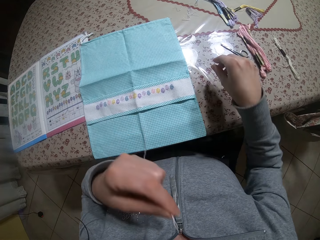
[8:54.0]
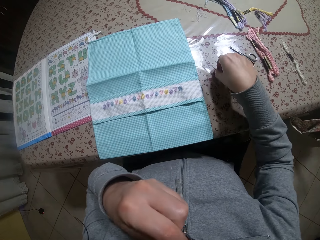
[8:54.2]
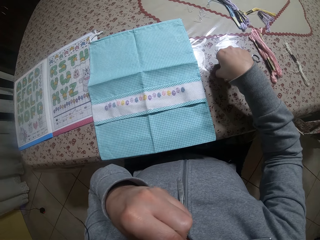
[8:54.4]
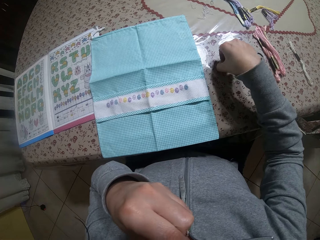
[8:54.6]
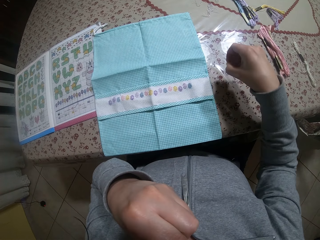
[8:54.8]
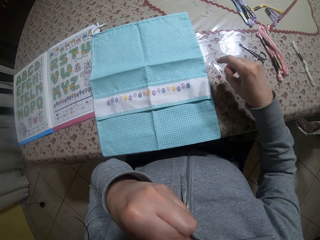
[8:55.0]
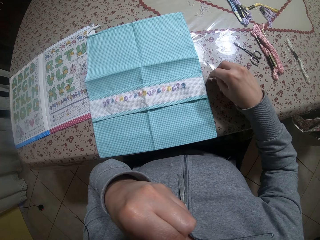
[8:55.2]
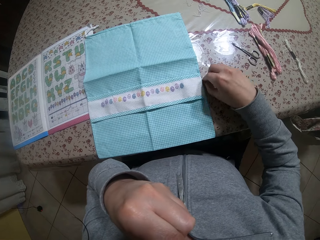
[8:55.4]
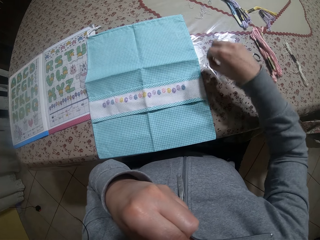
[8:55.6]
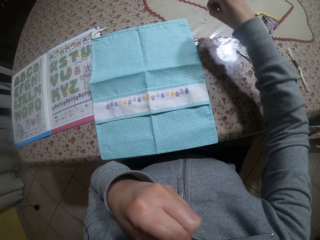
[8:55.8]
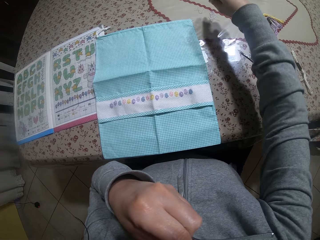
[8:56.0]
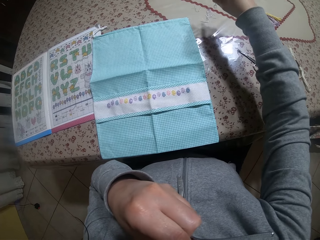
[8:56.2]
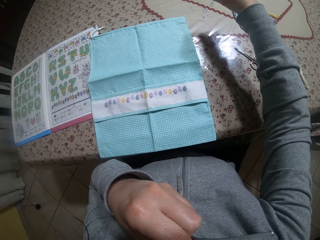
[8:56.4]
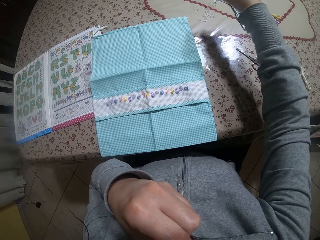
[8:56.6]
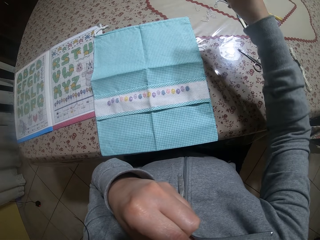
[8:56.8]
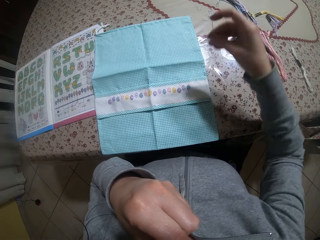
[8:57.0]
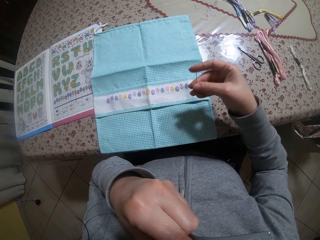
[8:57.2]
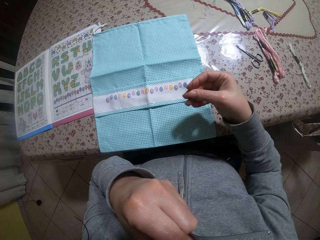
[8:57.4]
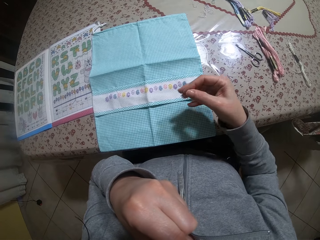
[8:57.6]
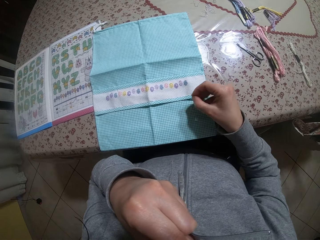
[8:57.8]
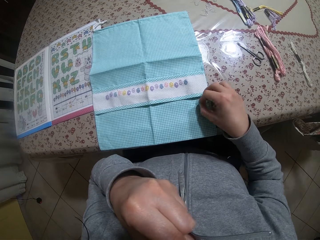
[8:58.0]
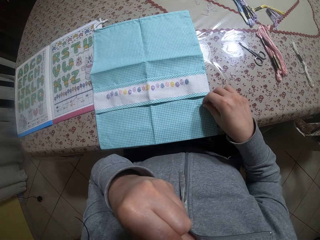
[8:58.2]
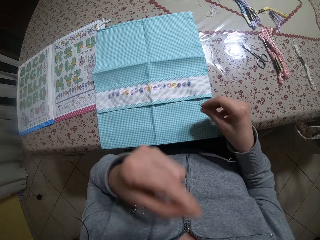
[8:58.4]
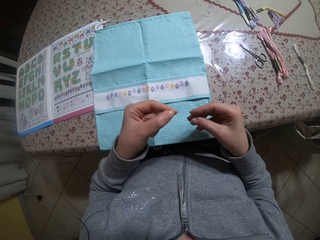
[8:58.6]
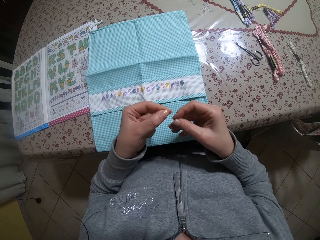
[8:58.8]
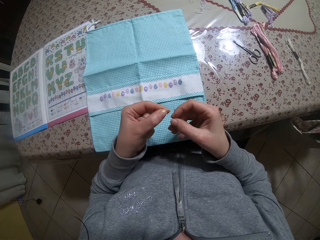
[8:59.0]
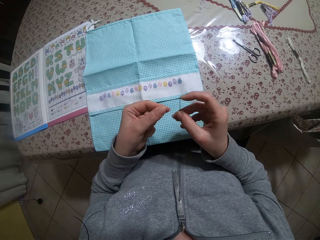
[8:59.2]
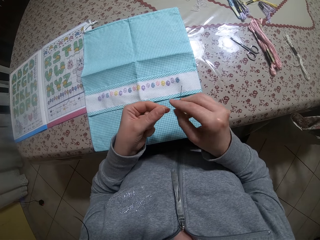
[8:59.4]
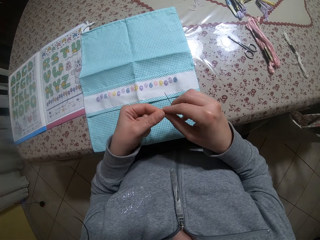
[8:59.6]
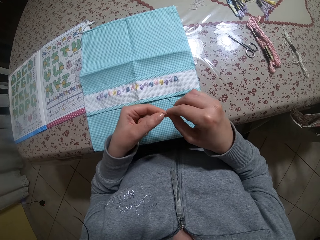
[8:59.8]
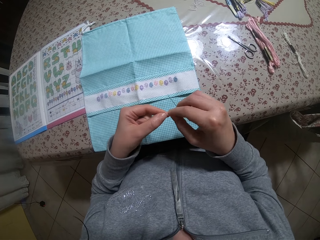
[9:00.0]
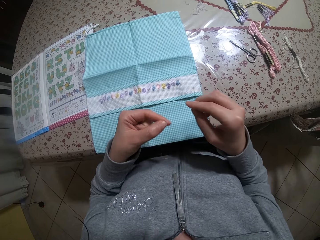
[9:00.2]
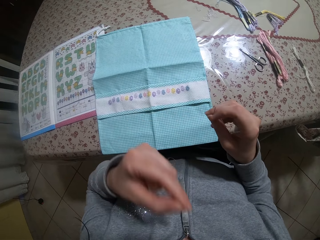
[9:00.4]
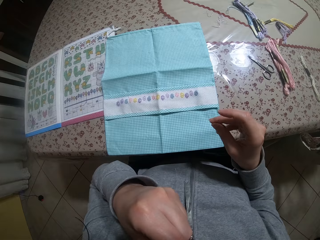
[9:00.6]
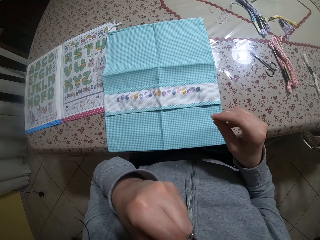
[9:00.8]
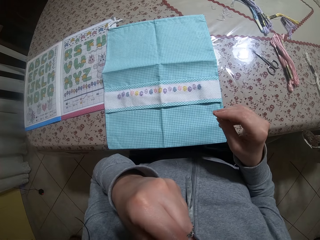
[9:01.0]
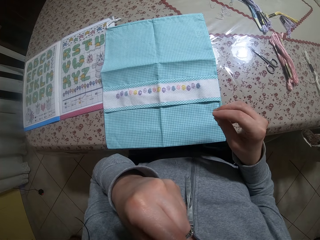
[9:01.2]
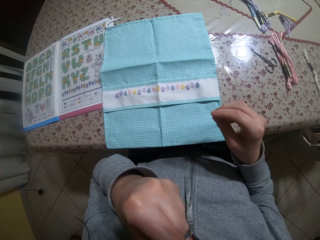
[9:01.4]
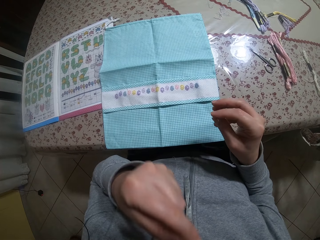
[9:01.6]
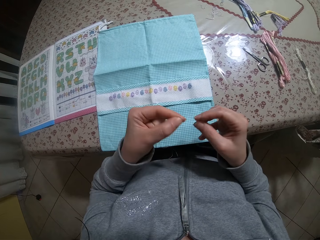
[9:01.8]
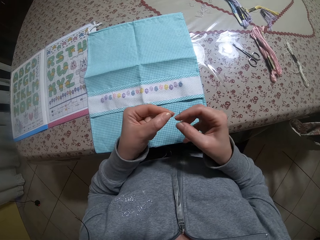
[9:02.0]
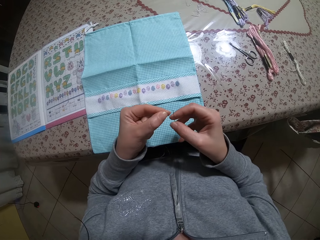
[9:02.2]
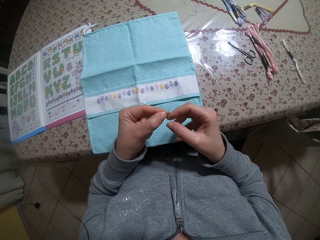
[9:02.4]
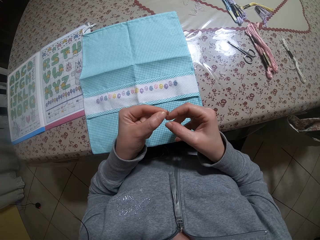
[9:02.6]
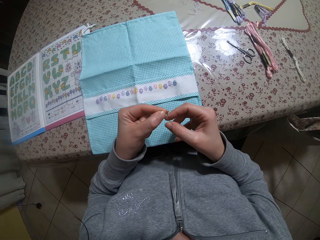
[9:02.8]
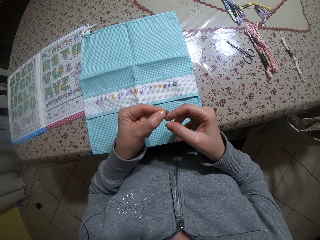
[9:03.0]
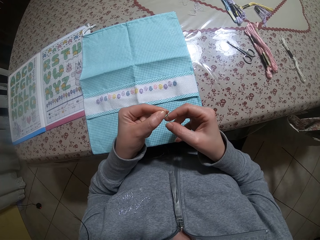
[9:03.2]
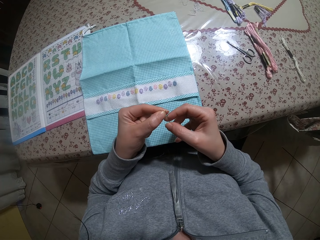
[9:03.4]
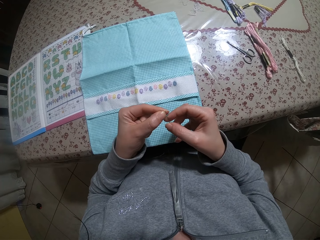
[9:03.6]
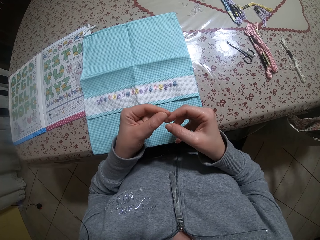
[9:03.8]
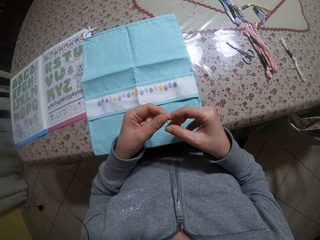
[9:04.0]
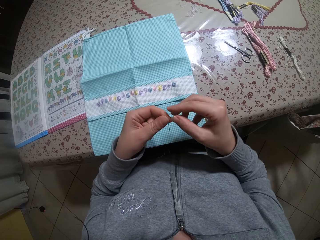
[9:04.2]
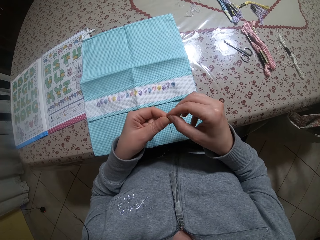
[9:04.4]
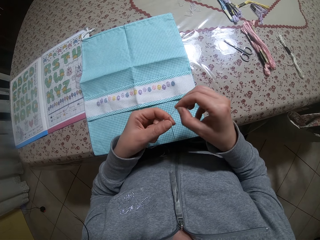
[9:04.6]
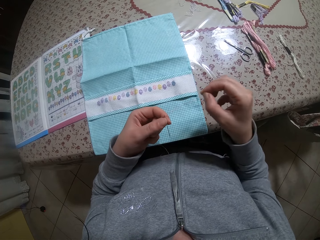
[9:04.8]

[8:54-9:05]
The camera wearer puts the thread in her mouth with her left hand. She picks the needle from the table with her right hand. She picks a piece of thread on the table with her right hand. She drops the piece of thread on the table with her right hand. She puts the thread in the needle. She smoothens the thread in her left hand with her right hand. She puts the thread in her mouth with her left hand. She threads the needle in her right hand with the thread in her left hand.

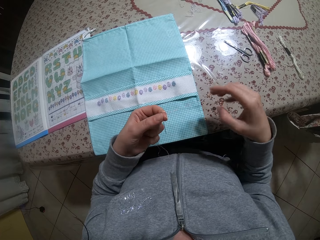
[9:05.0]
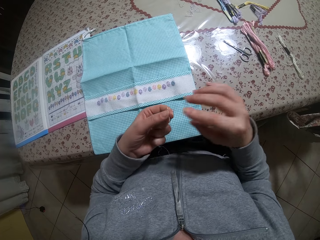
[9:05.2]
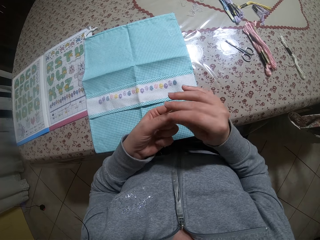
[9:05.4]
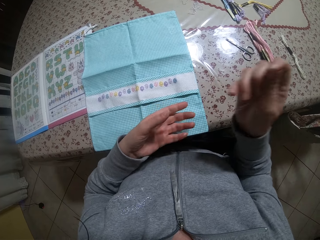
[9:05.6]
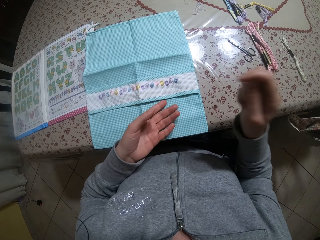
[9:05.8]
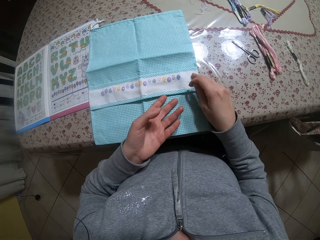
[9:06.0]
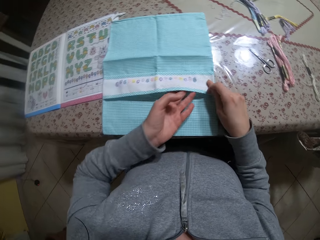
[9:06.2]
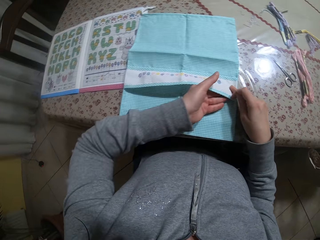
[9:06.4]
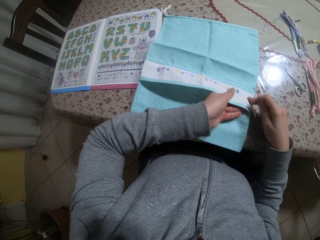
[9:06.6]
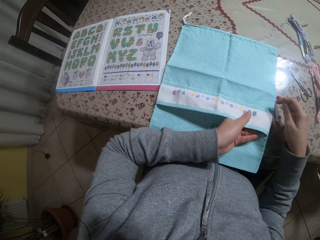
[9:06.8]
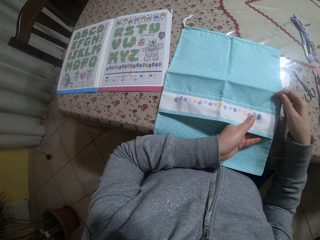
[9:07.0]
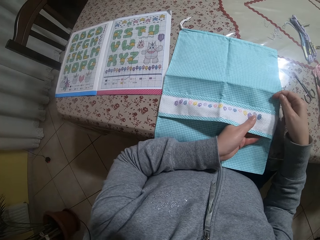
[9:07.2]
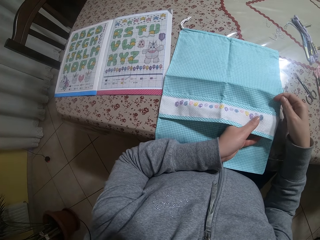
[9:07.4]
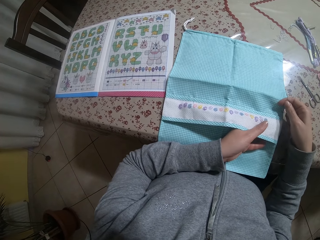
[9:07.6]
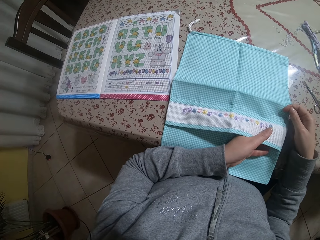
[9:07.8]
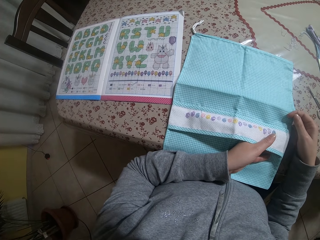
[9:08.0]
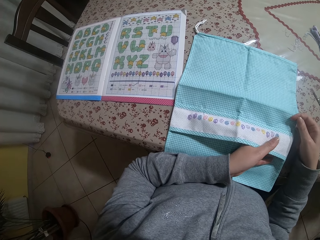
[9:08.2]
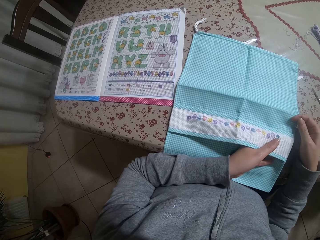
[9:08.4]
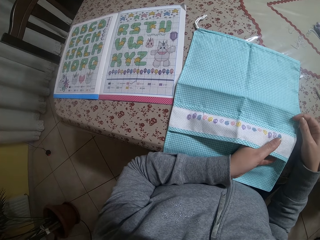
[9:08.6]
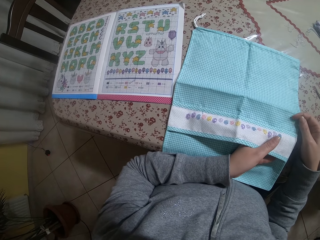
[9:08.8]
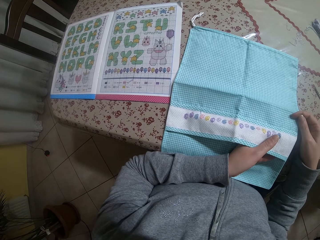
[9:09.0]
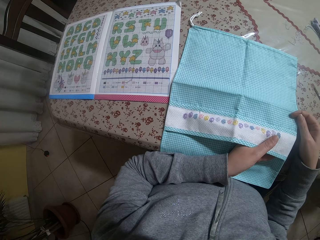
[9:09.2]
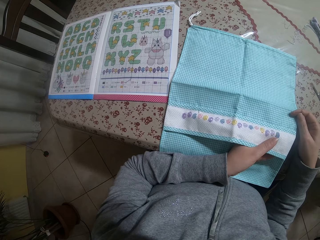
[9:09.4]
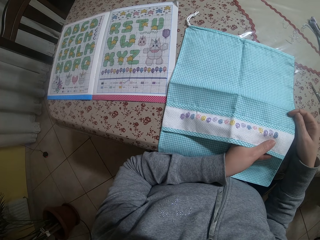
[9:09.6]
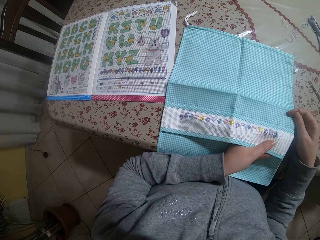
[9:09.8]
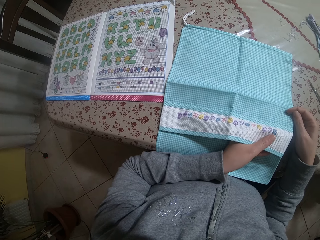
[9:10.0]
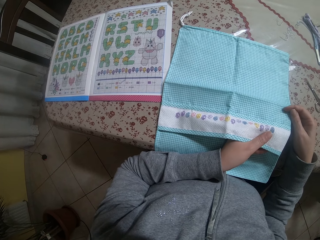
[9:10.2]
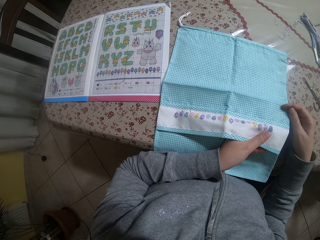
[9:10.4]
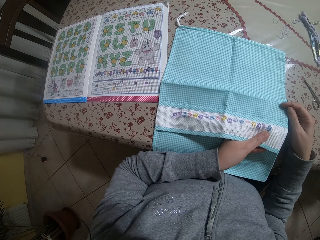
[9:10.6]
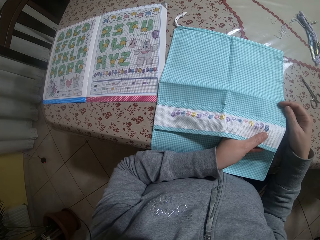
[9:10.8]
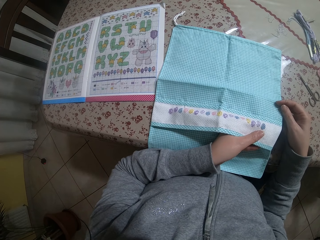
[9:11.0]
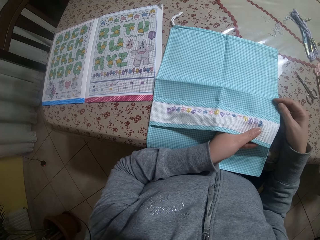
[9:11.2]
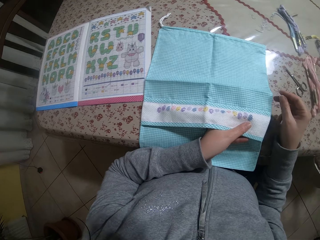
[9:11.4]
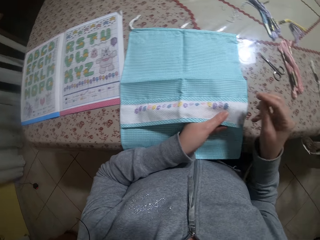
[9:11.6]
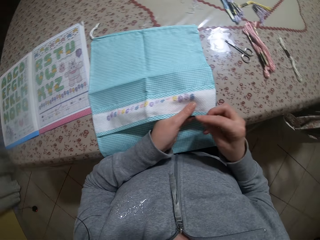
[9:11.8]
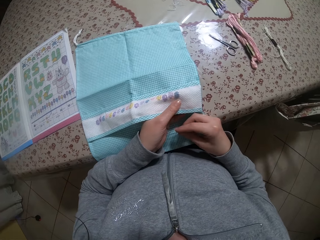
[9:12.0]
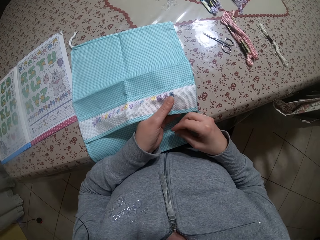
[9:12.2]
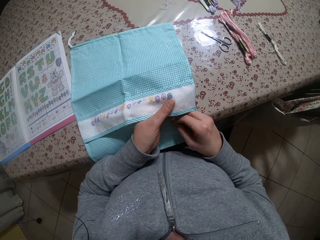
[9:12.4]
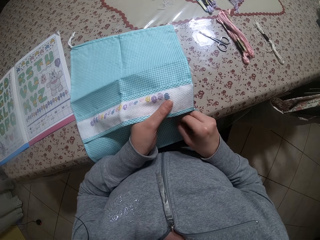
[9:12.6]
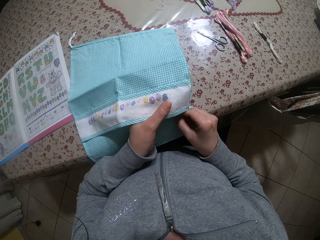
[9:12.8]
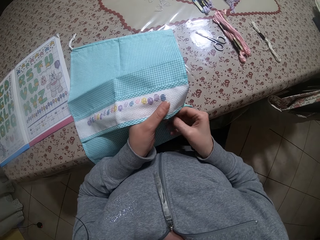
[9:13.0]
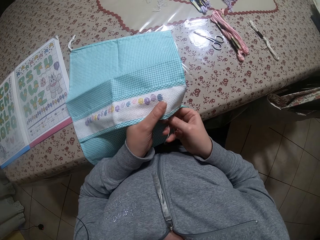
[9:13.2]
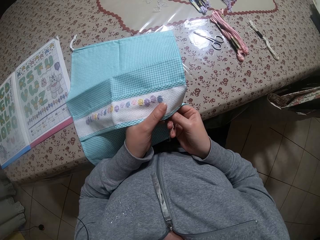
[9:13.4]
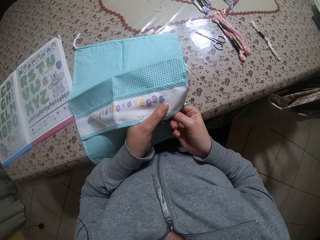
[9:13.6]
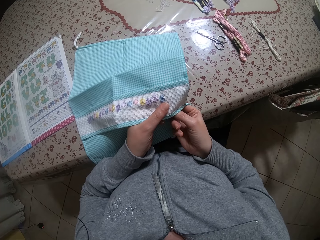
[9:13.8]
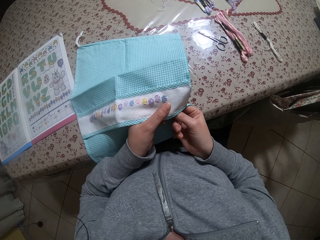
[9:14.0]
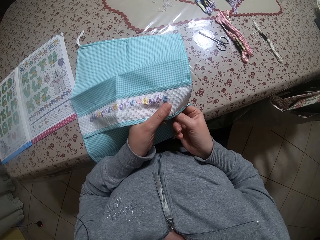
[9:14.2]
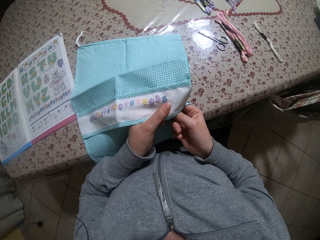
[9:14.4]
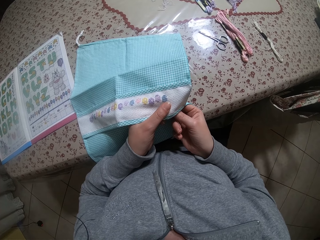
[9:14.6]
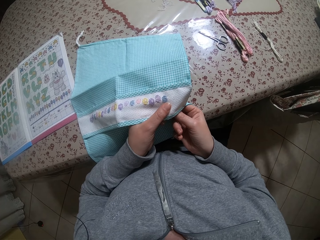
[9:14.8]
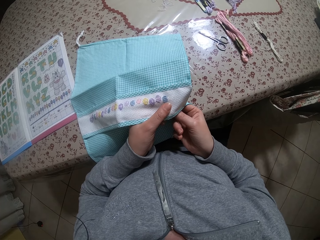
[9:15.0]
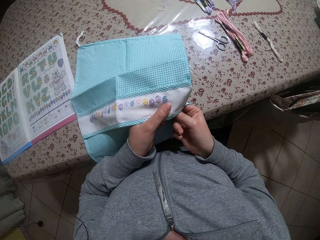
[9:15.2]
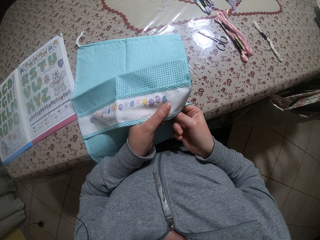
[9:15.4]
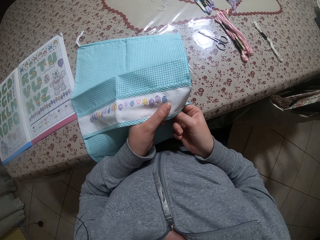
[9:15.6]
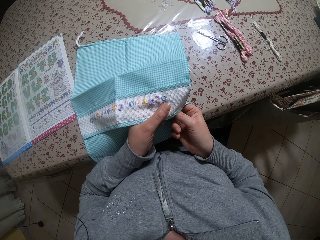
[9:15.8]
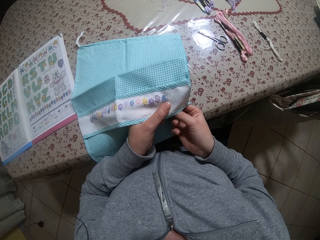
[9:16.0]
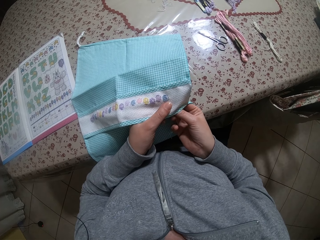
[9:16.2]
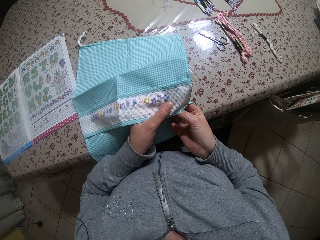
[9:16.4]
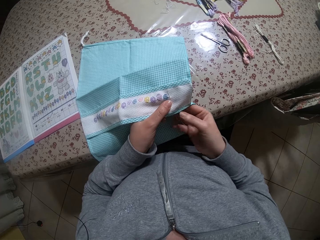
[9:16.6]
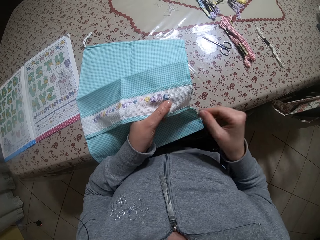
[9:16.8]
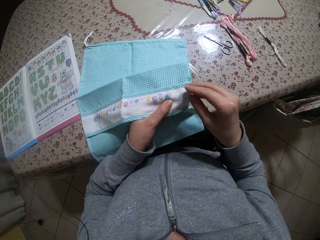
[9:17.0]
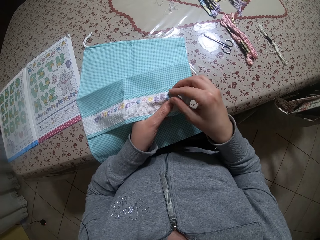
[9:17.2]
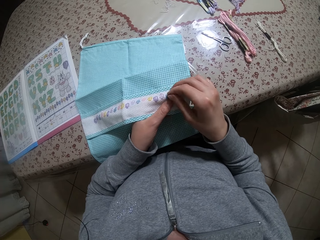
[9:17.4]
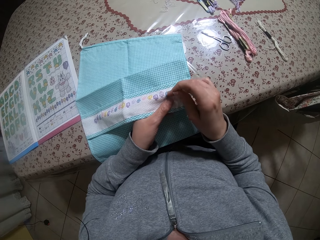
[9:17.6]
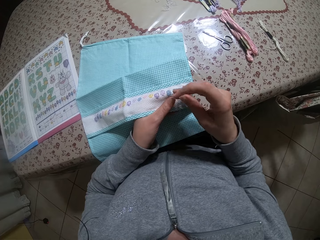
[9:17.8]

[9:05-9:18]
The camera wearer holds the needle and thread in her right hand. She holds the cloth with both hands. She picks the cloth. She knits the cloth. She holds the cloth with her left hand. She stitches the cloth in her left hand with the needle and thread in her right hand.
